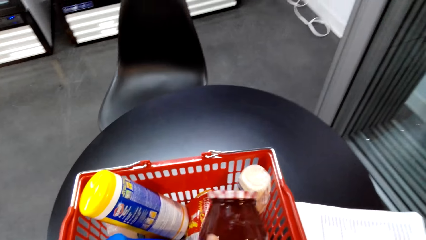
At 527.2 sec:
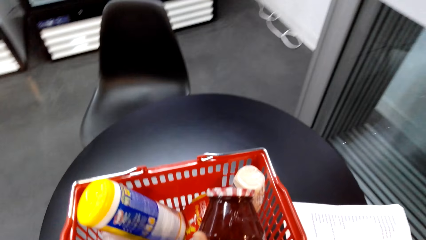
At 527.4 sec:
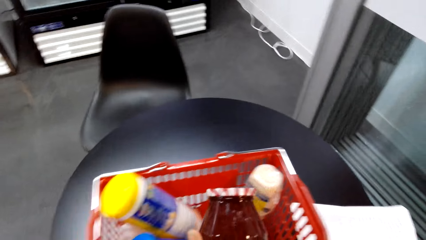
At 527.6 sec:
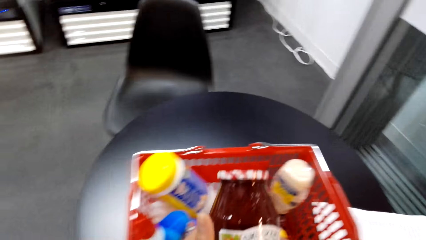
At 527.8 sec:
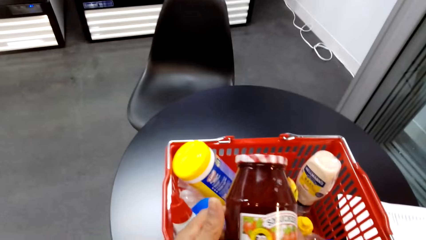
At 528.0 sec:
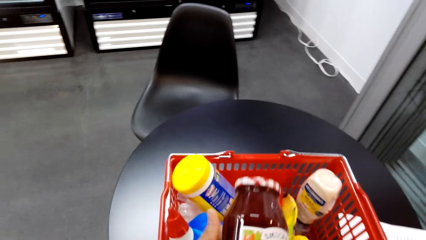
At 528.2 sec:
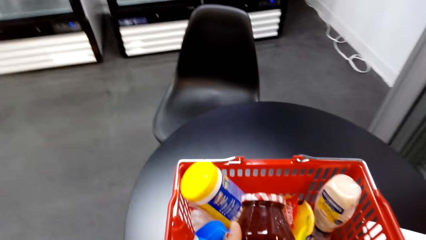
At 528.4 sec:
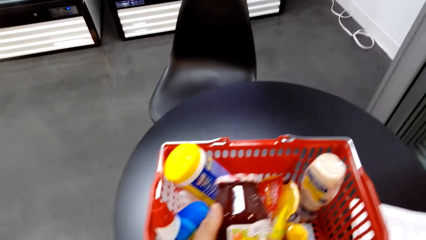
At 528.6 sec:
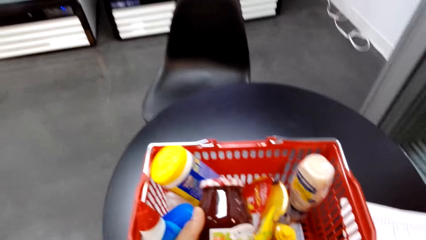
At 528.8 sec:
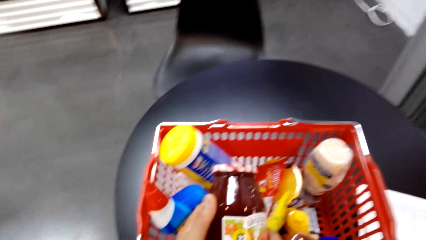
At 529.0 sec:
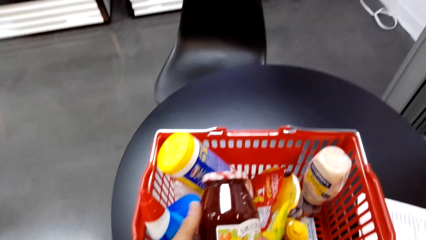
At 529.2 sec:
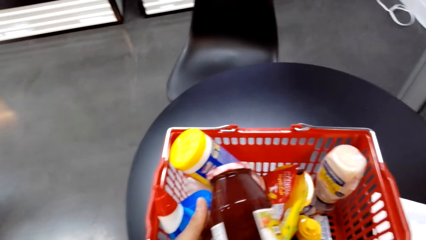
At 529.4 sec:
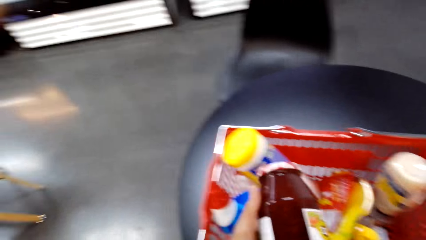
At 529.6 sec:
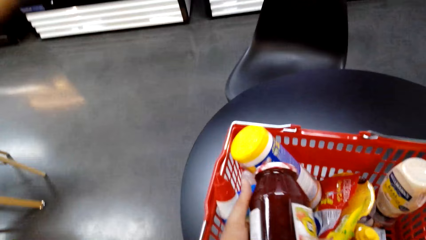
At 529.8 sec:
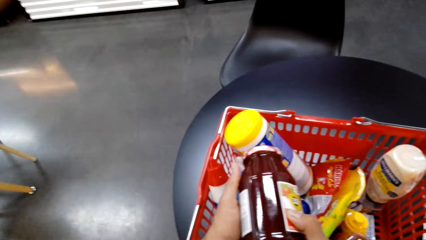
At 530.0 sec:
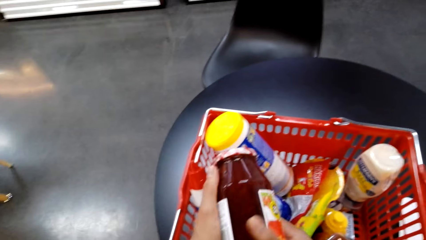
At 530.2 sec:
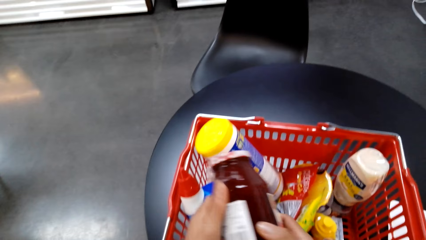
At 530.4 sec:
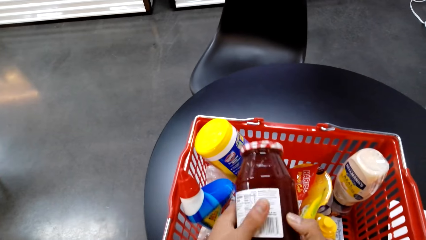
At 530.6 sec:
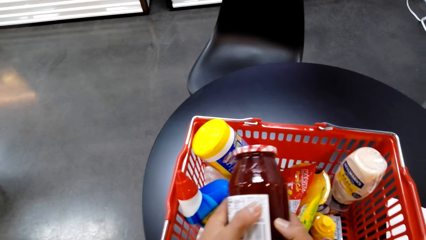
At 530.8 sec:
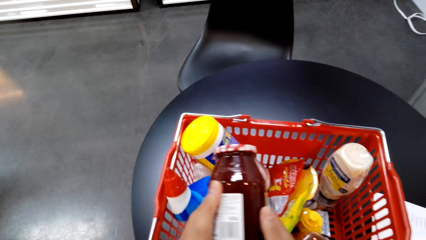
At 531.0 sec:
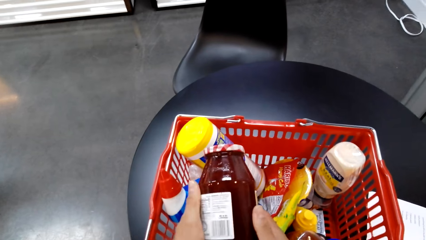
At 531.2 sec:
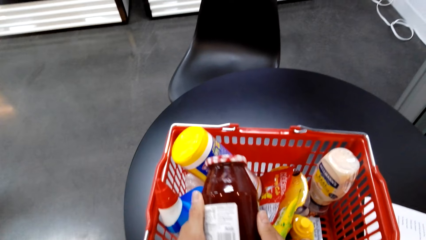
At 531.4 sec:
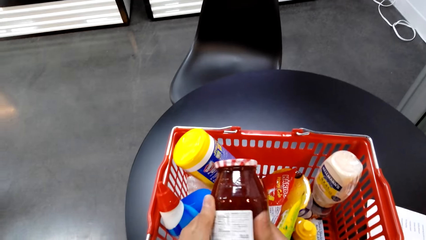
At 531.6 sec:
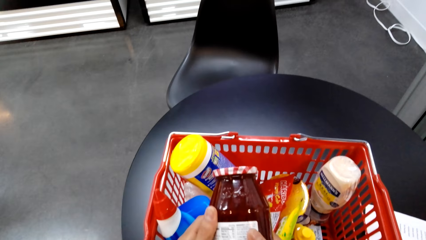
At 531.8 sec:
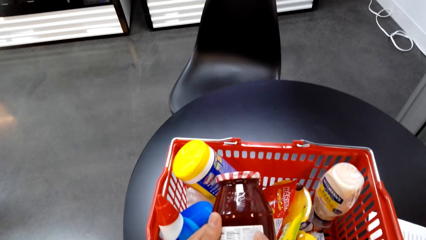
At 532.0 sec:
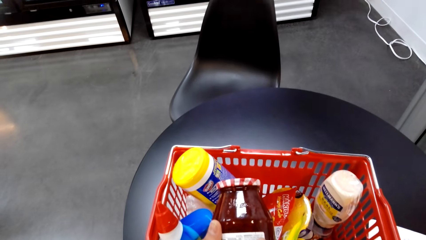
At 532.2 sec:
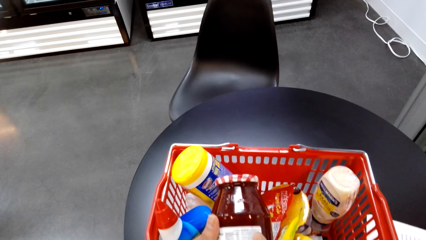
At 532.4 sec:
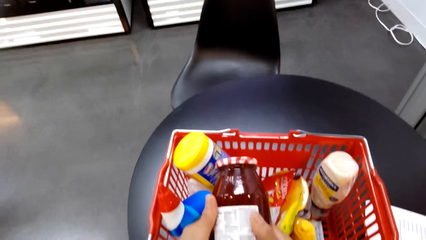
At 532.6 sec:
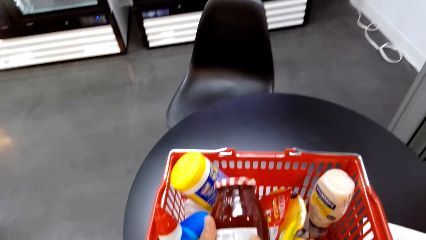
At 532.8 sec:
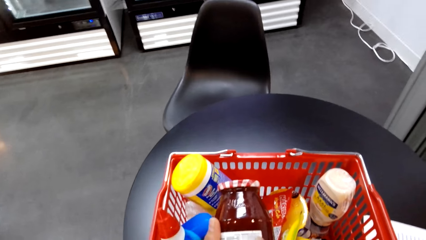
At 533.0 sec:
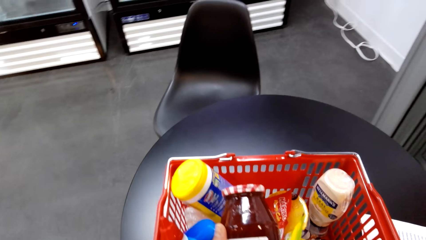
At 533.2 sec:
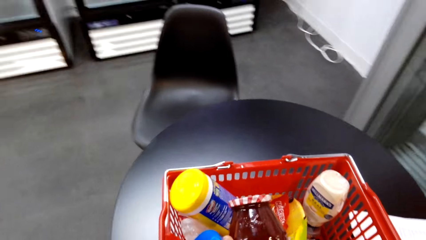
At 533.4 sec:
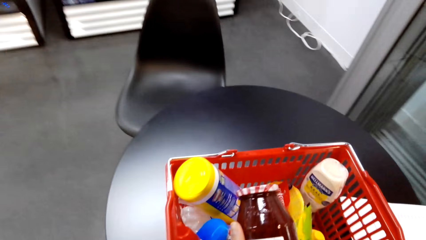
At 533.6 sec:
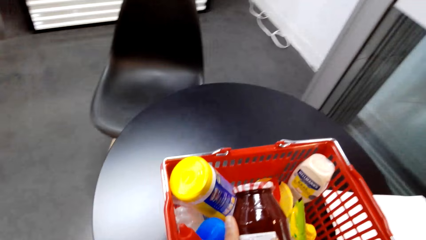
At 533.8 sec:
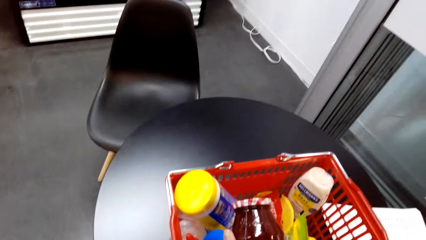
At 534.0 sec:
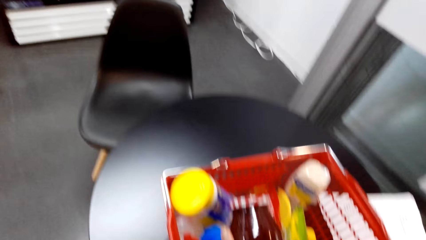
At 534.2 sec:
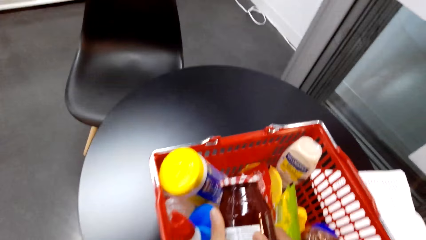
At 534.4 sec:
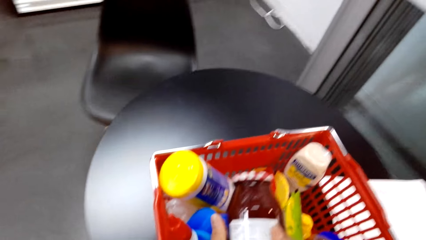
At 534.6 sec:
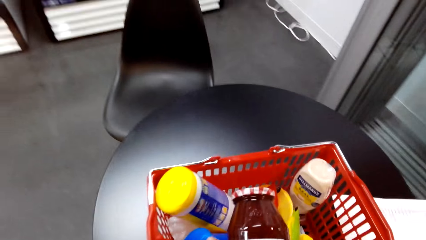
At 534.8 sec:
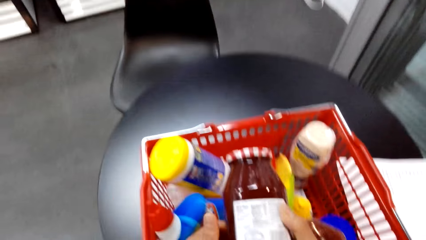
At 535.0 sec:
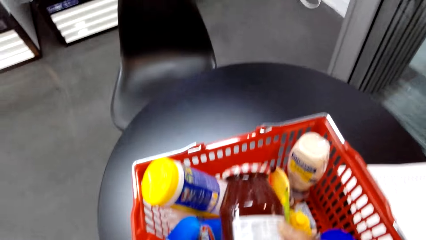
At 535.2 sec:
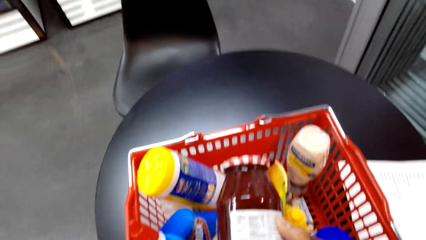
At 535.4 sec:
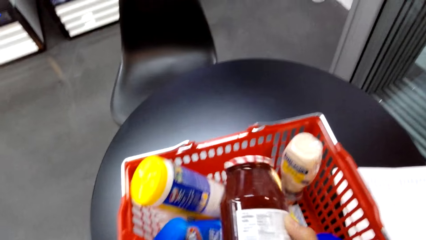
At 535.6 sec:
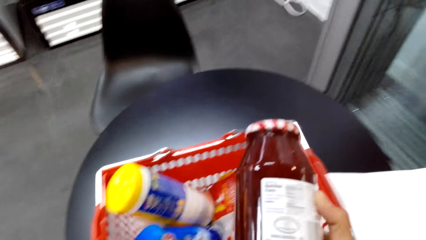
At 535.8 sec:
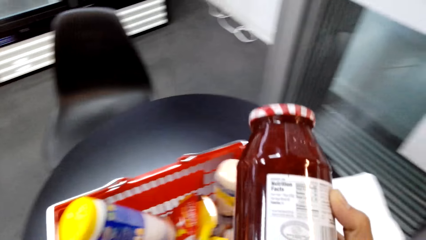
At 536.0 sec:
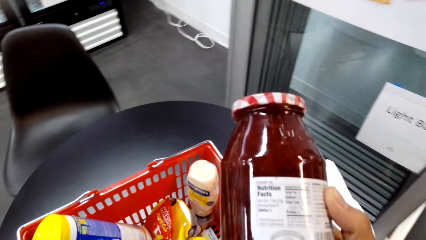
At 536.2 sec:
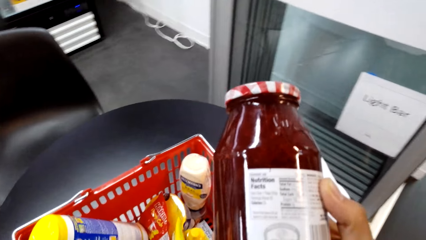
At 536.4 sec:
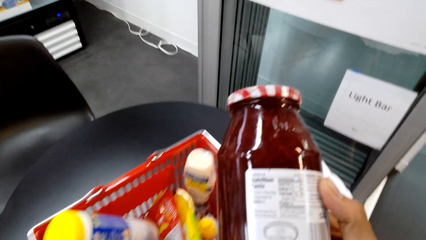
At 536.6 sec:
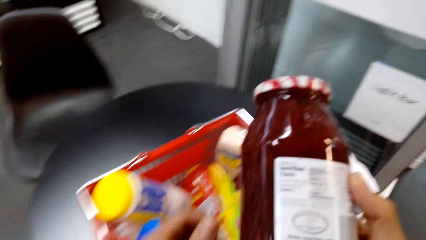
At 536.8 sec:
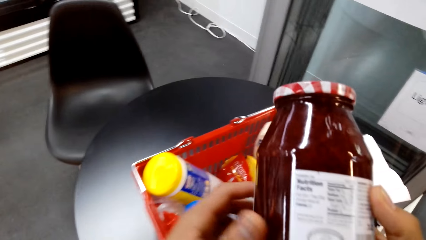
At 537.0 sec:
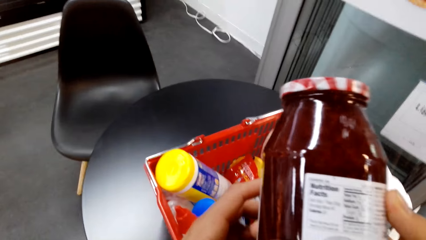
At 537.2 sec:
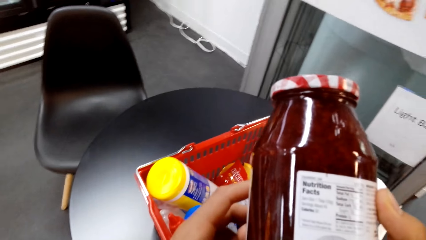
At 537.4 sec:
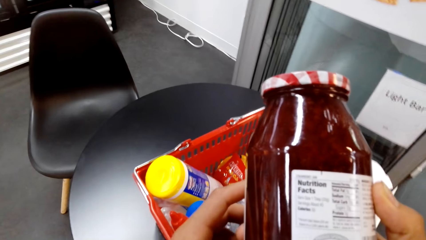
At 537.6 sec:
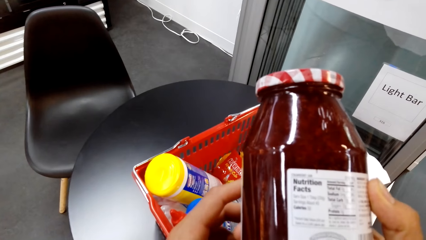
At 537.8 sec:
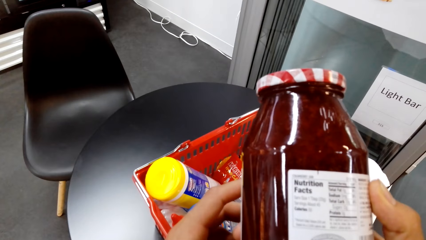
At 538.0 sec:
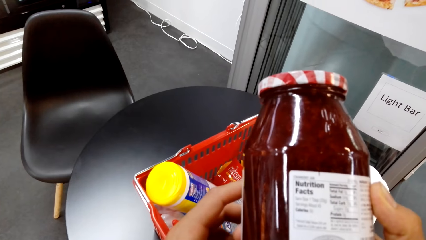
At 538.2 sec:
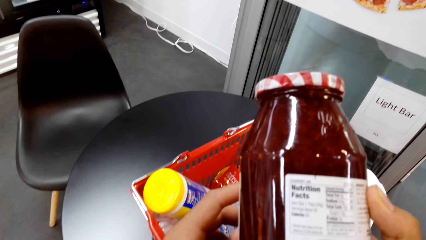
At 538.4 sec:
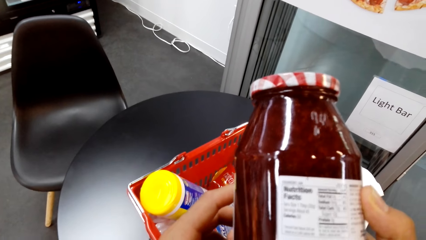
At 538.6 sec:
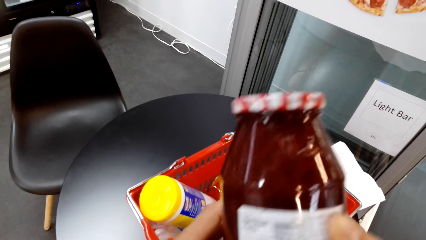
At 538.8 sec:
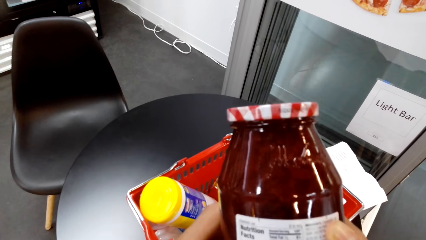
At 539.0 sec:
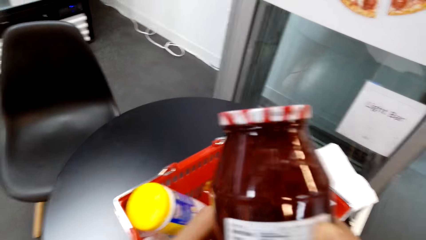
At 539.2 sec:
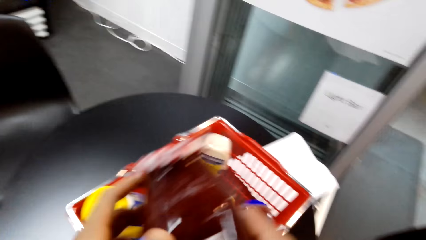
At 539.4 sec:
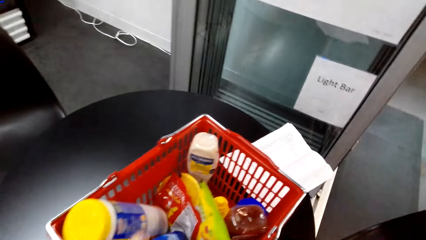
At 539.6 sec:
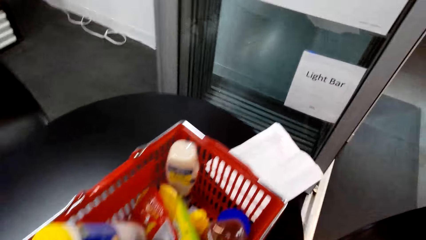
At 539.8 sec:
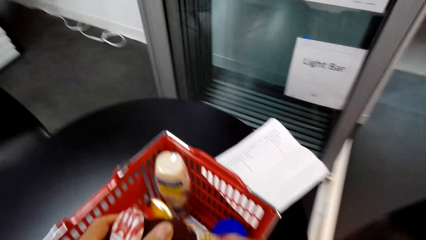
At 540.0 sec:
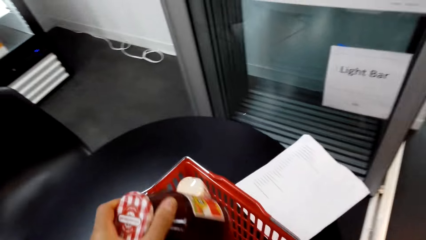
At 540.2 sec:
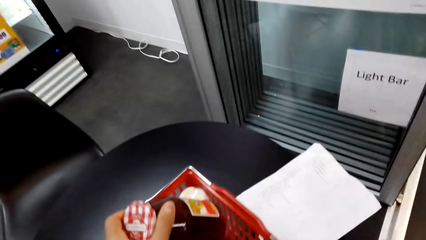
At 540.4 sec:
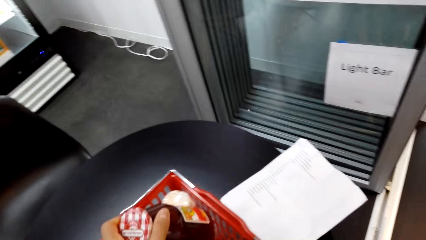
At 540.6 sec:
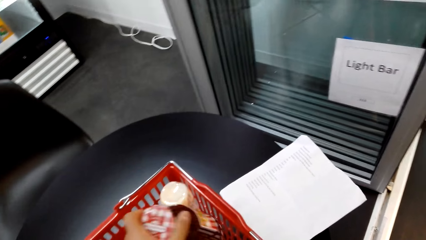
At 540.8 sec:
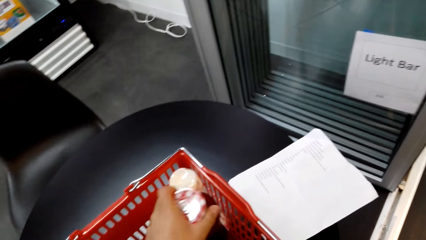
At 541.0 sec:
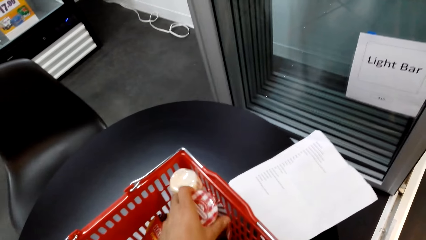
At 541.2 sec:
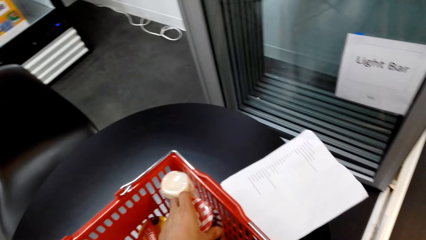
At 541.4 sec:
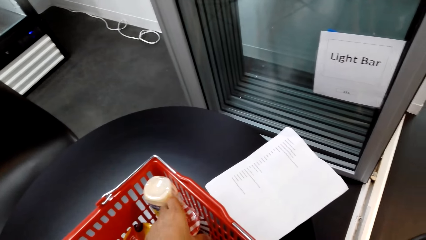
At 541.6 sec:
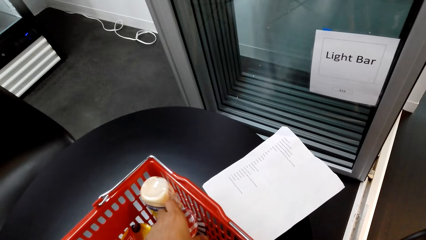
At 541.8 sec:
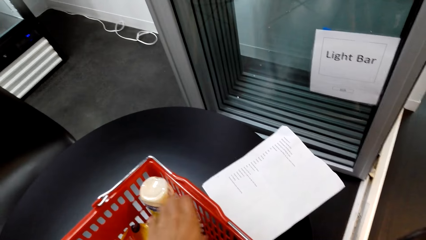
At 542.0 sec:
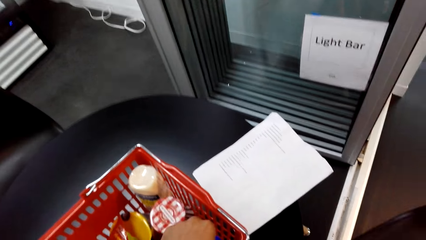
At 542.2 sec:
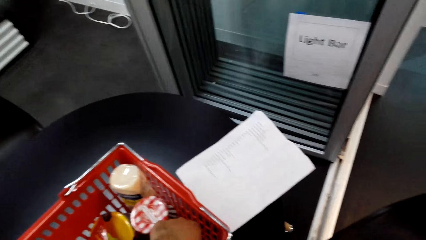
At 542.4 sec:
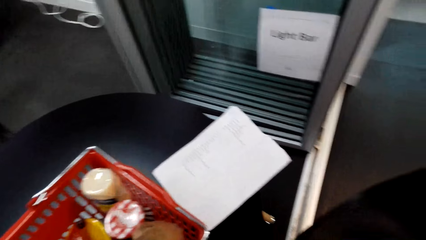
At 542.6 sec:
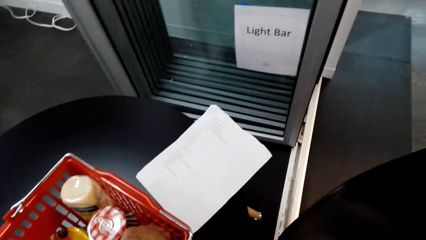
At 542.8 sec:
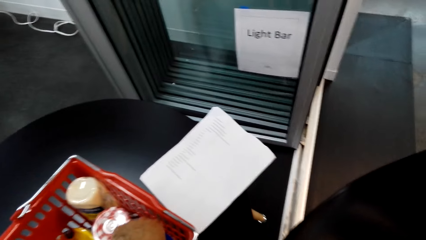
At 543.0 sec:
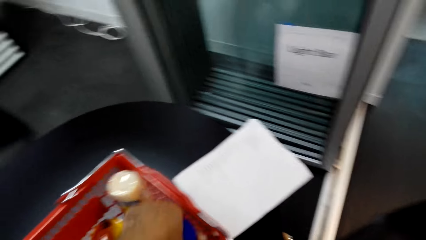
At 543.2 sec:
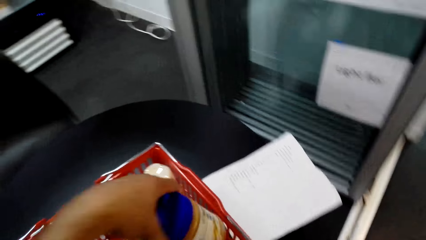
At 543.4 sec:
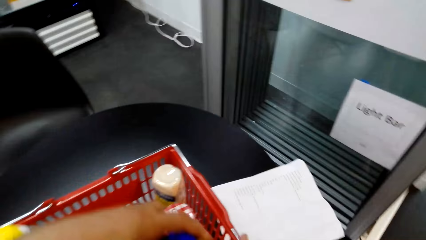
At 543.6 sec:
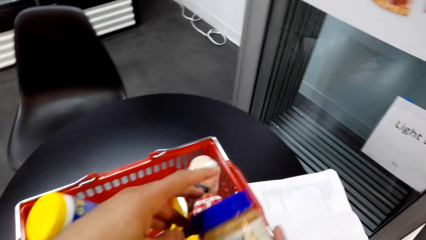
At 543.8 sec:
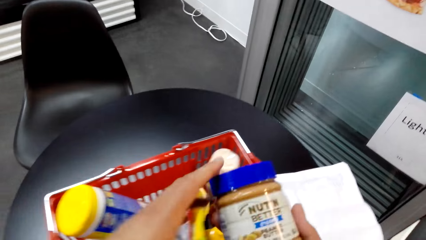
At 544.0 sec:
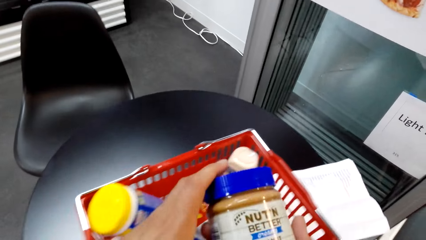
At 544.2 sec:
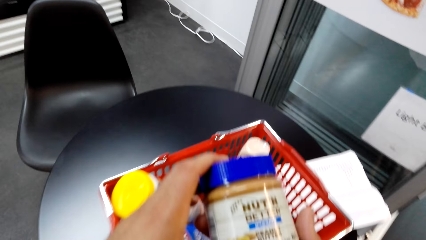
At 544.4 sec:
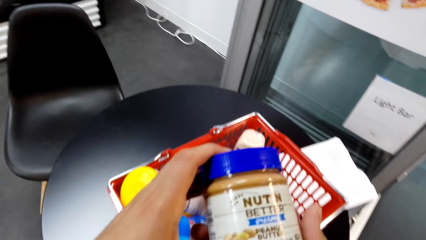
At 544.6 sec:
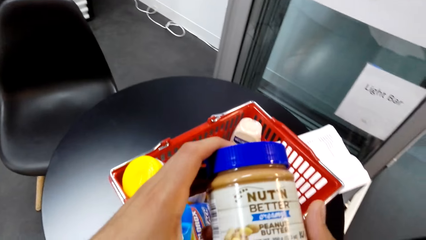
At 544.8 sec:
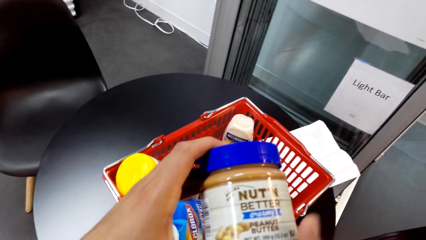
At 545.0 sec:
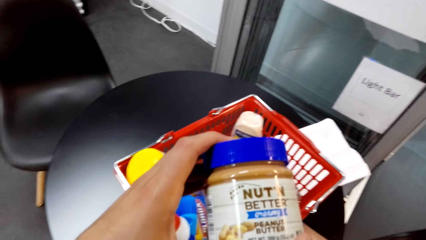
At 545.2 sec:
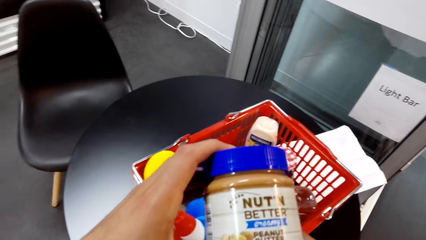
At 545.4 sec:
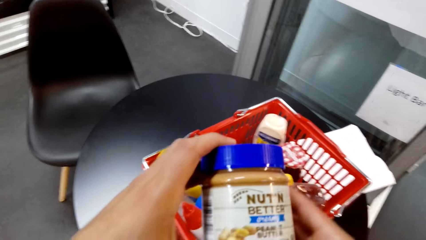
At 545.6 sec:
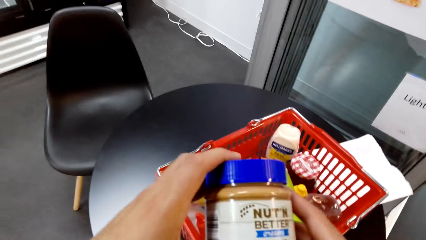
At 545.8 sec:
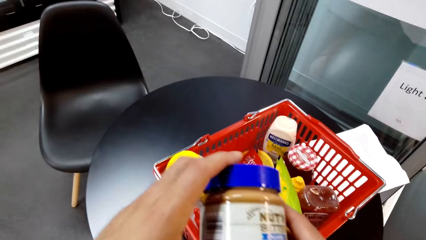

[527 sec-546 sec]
The camera wearer holds tomato sauce in the basket. They drop the sauce in the basket. They put the honey in the basket. They hold a peanut butter can.
